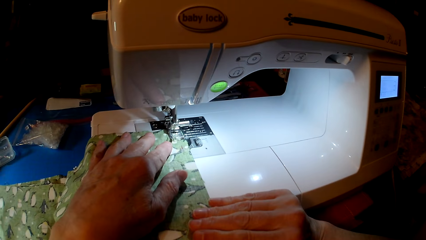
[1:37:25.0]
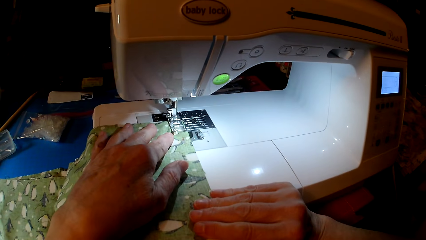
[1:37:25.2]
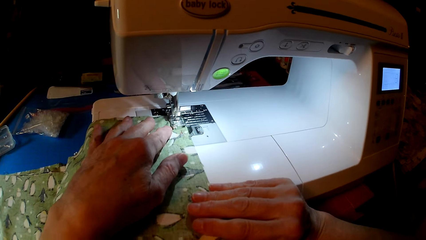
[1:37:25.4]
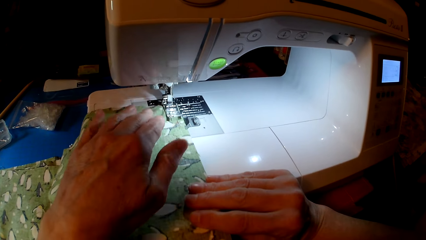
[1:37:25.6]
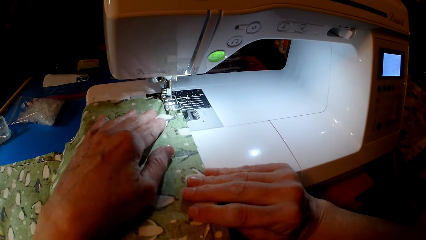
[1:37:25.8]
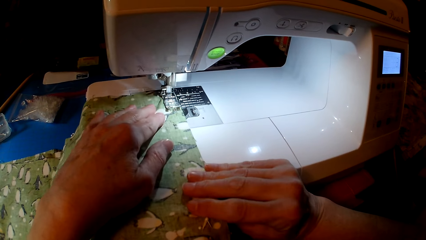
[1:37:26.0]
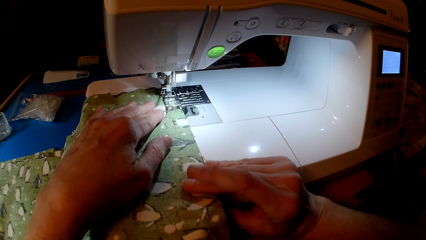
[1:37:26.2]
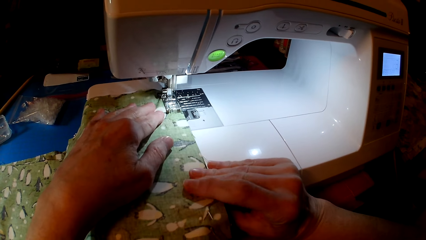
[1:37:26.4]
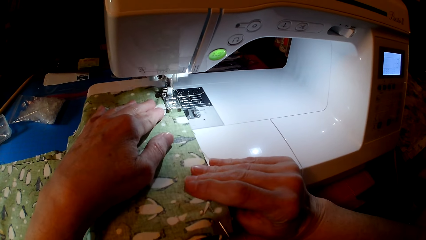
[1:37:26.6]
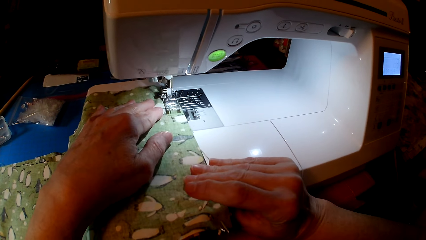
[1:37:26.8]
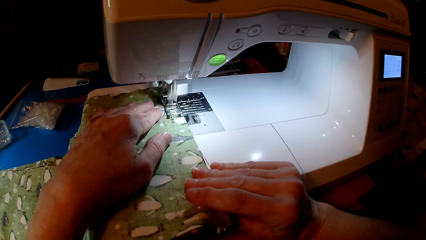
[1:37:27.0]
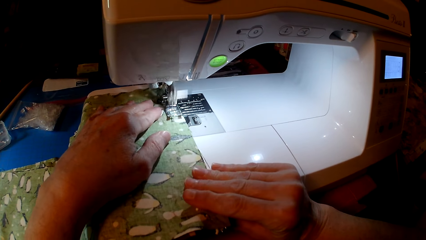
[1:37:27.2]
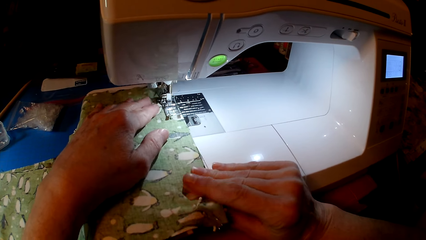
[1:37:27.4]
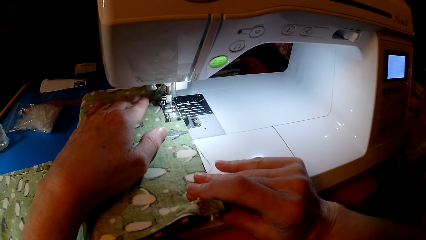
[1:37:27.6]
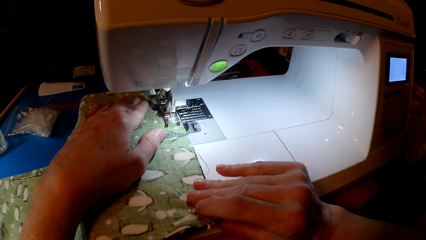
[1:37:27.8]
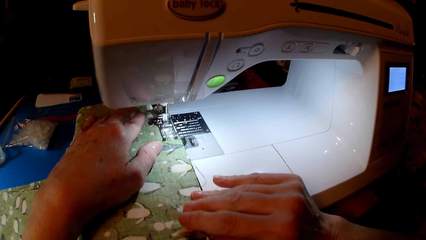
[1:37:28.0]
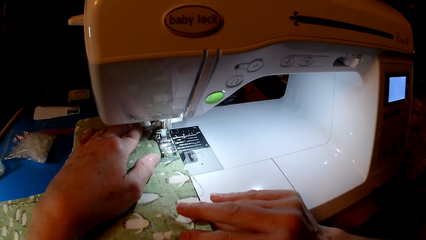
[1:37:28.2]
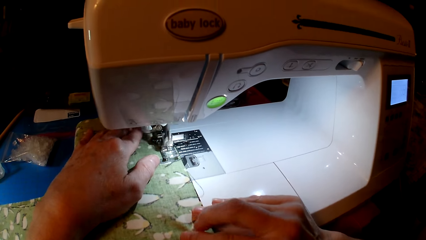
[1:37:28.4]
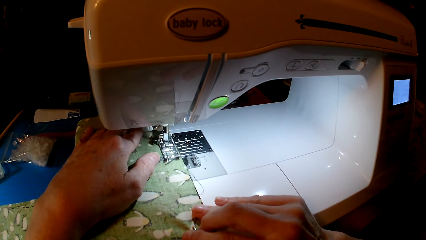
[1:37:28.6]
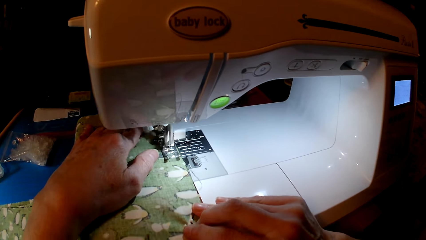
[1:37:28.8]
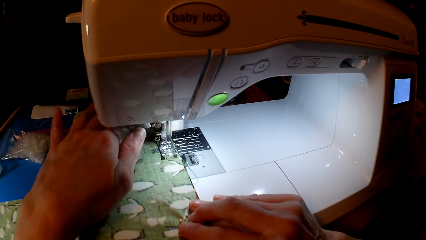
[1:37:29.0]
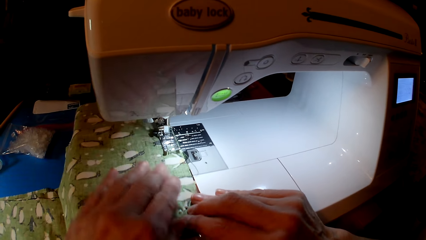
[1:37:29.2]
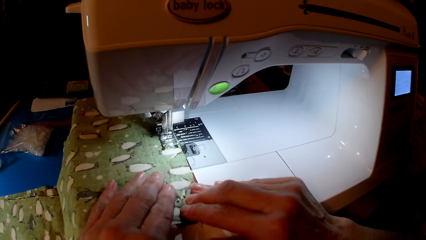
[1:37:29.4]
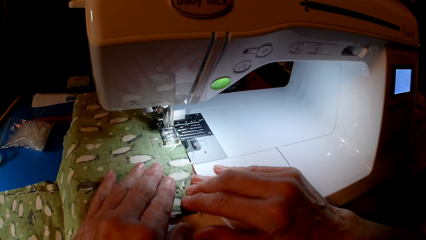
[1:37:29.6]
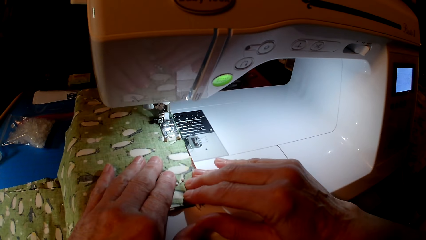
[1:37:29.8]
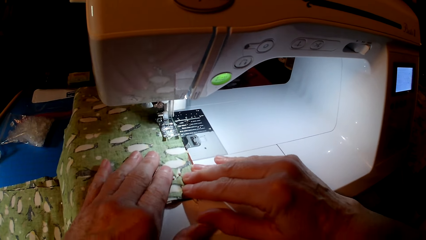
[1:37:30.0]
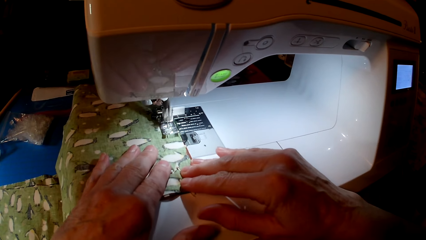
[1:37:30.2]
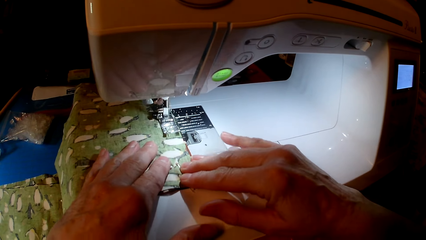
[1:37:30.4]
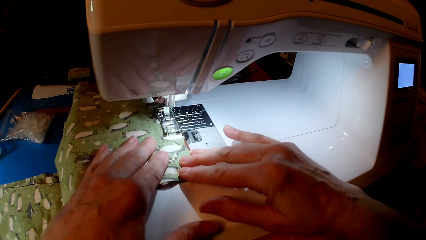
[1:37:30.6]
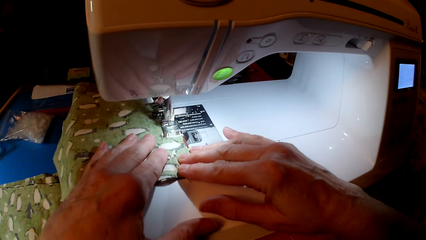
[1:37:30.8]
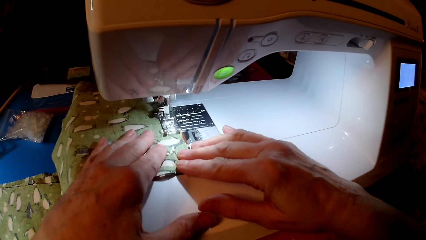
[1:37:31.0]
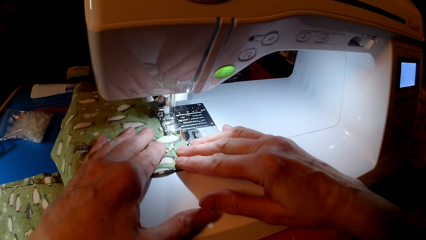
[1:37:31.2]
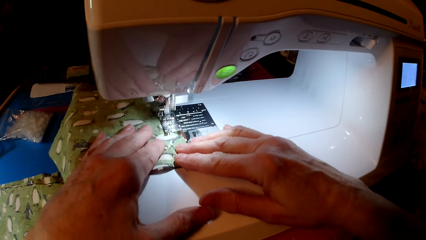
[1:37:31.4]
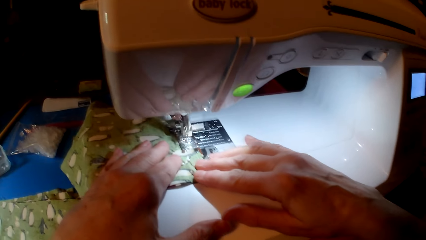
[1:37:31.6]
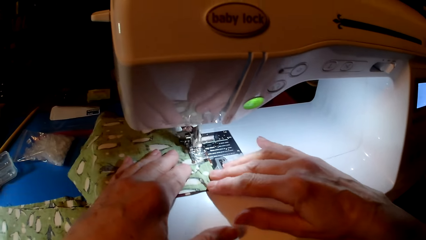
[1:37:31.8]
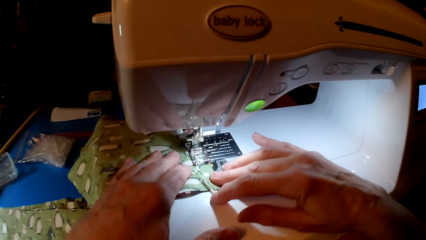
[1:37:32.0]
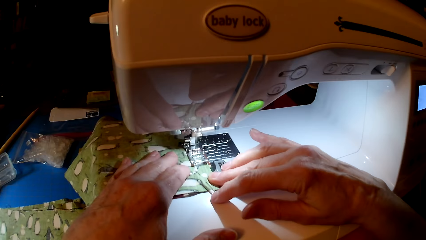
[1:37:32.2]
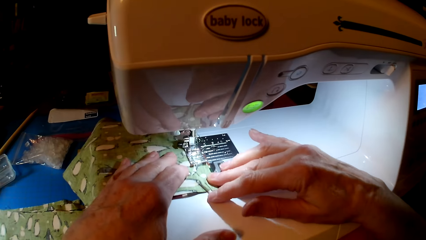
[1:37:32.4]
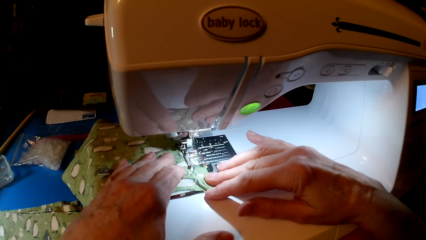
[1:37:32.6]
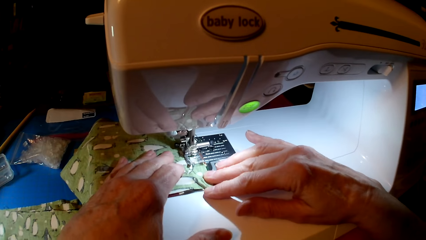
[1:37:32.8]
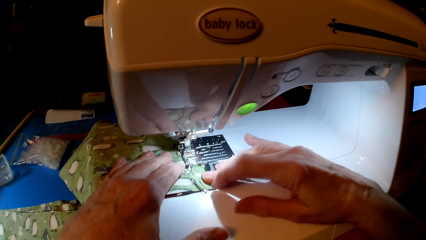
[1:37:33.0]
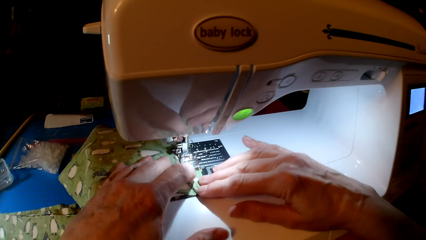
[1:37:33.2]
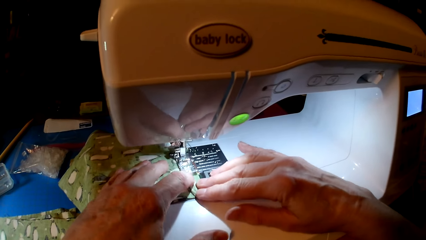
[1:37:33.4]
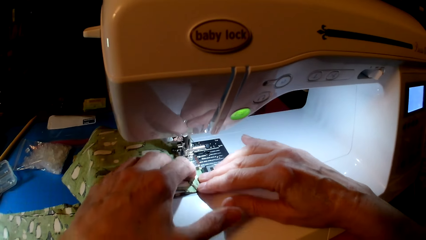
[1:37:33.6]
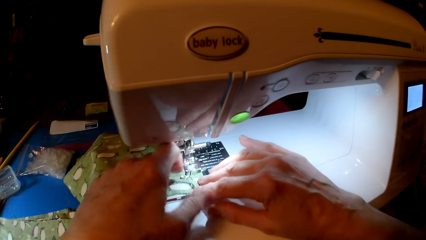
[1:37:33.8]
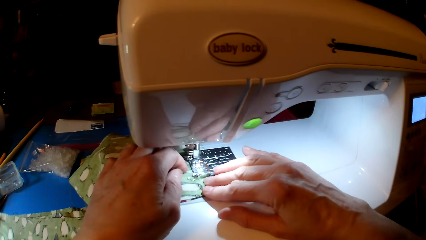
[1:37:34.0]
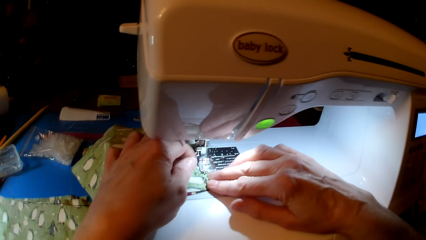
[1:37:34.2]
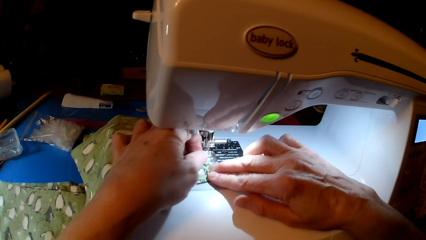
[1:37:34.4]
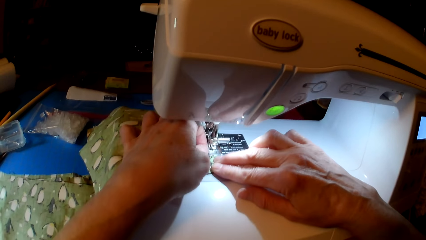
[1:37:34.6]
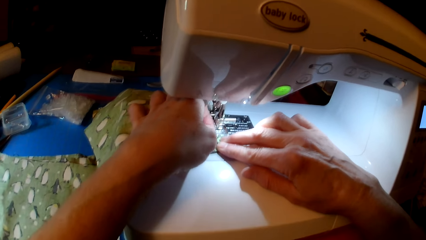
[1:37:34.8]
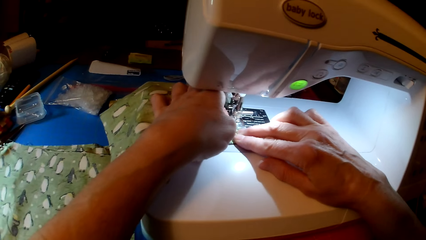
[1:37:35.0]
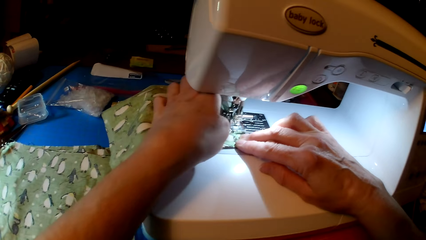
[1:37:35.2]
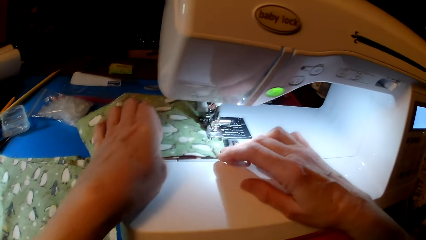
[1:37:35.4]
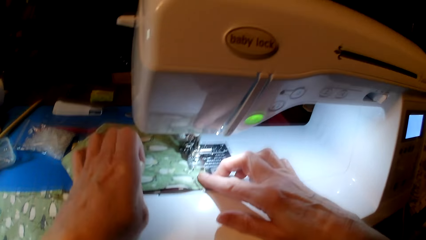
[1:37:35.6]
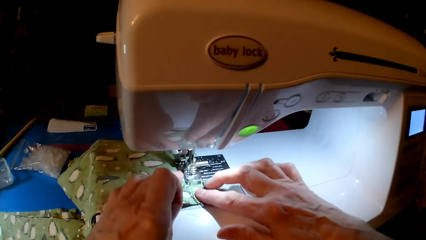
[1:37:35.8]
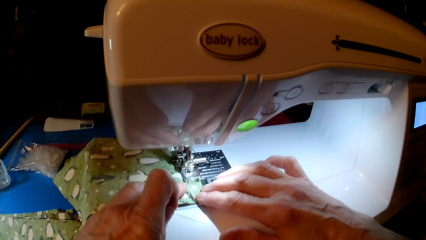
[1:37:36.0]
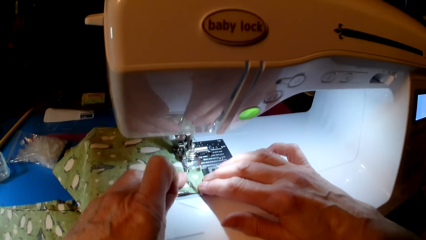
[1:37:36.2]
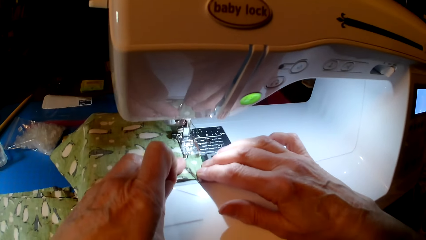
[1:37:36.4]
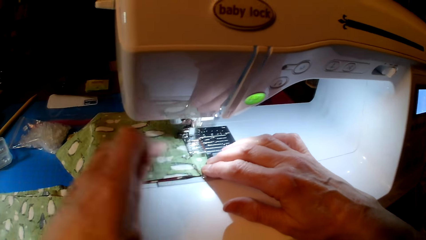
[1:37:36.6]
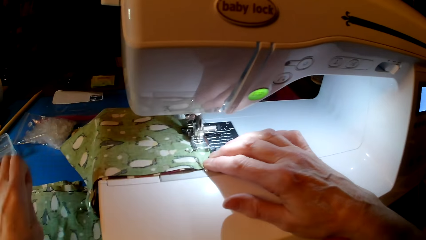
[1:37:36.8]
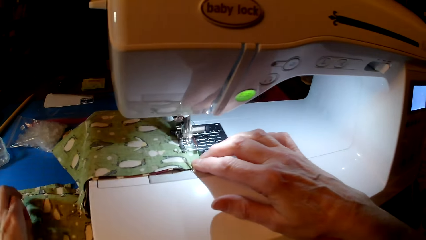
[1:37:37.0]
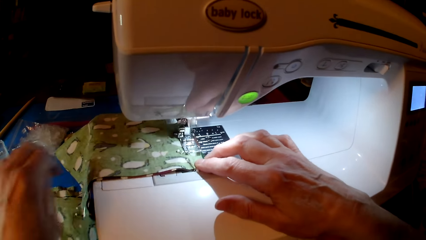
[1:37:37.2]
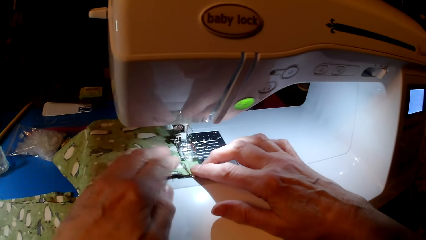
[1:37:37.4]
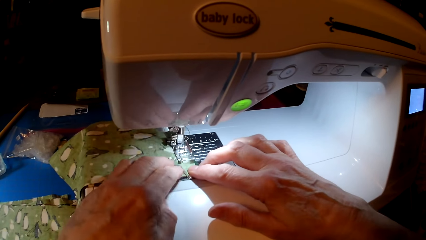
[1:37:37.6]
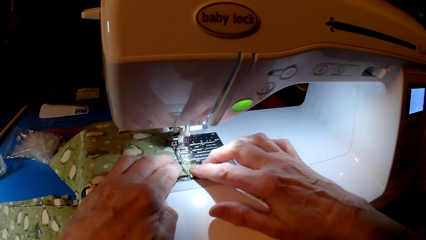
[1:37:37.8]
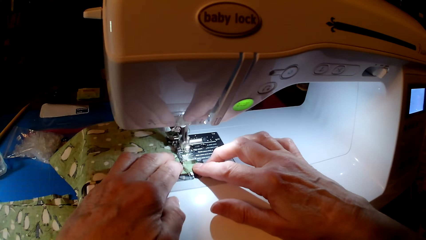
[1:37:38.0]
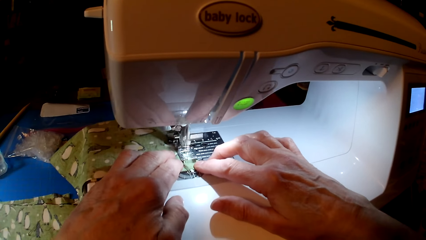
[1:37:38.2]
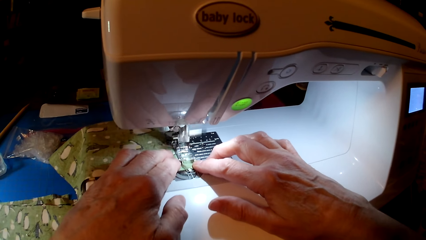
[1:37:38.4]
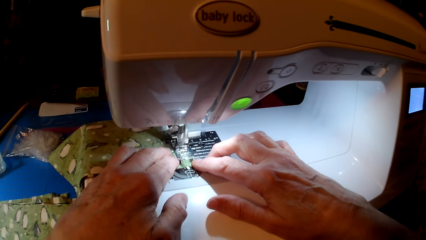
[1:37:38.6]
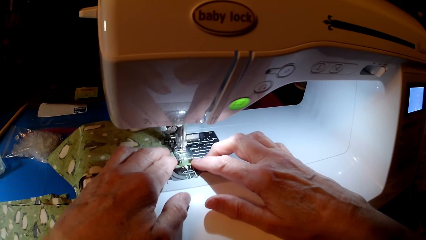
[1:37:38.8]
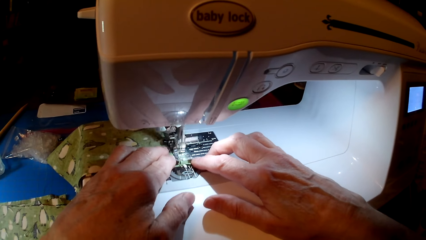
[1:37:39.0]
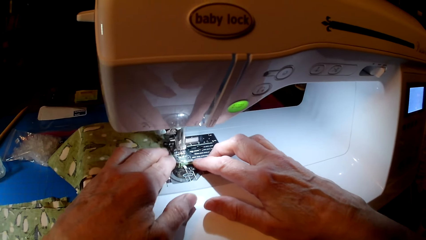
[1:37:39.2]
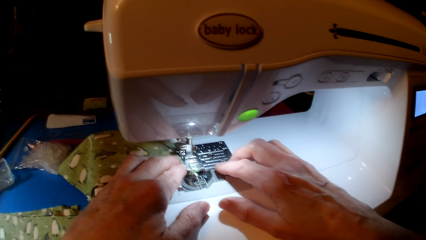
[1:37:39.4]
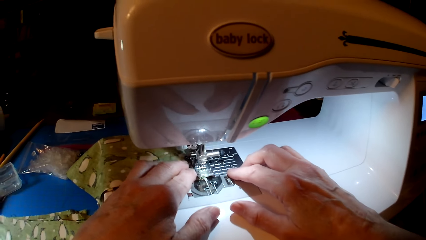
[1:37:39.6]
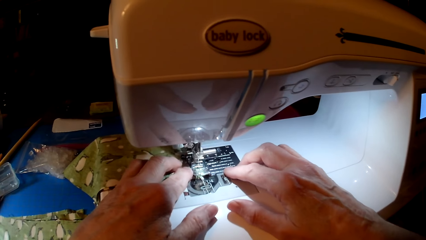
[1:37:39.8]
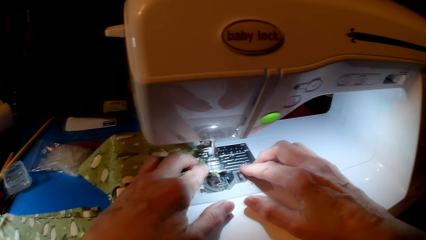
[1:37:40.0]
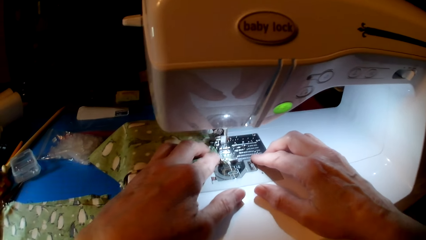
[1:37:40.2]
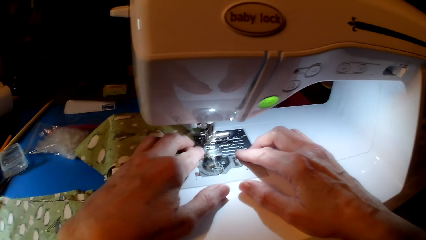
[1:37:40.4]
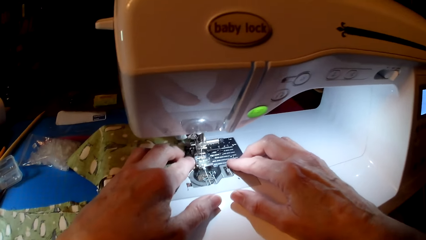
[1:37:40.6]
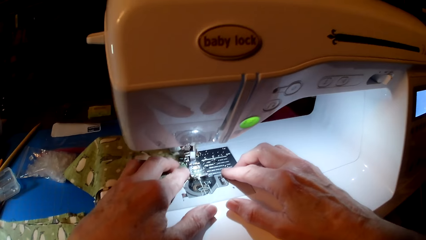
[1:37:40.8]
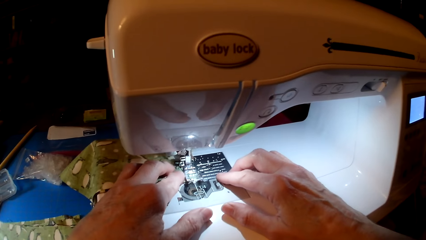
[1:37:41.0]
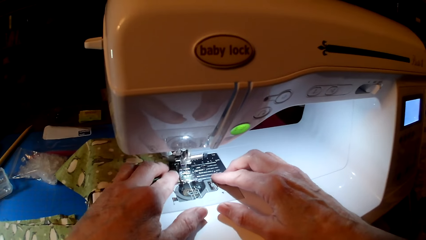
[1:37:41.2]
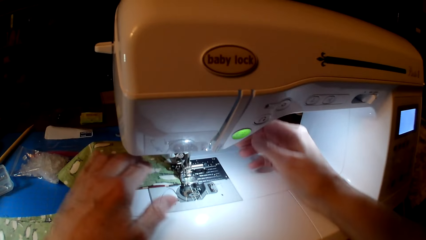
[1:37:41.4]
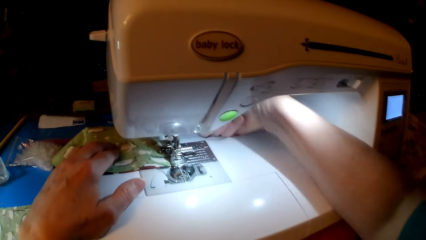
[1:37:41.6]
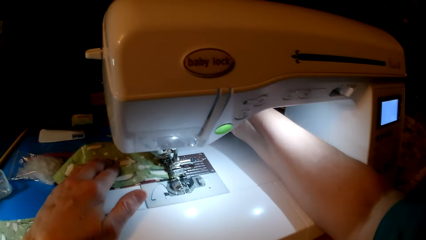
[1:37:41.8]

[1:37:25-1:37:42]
The camera wearer sews the cloth. They remove the pin from the cloth. They put the cloth on the counter top. They sew the cloth.
